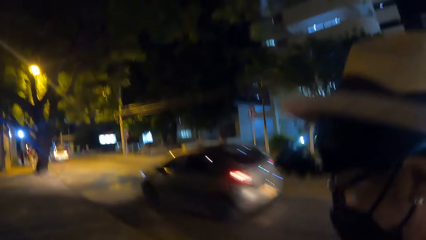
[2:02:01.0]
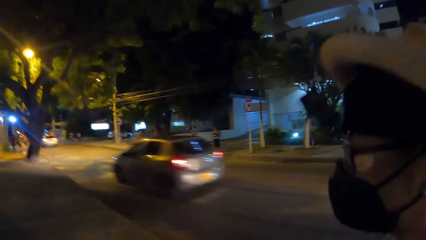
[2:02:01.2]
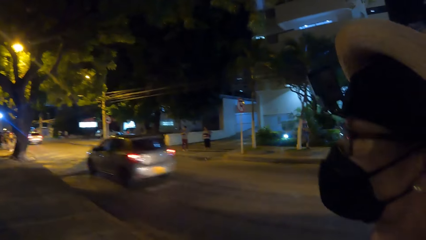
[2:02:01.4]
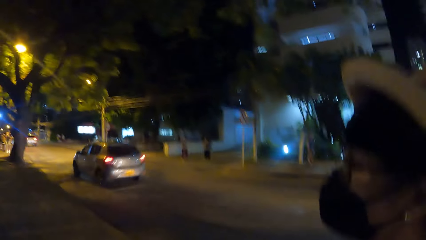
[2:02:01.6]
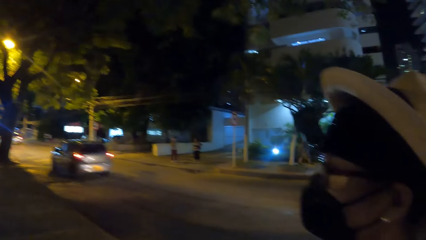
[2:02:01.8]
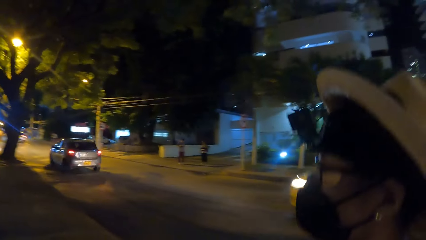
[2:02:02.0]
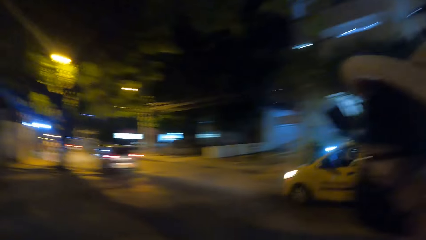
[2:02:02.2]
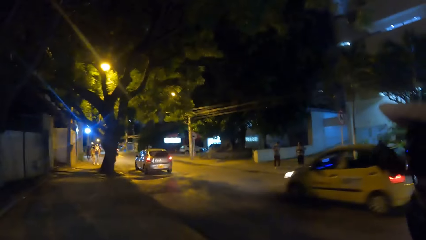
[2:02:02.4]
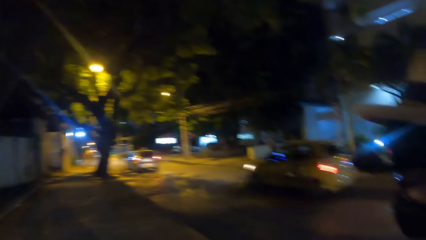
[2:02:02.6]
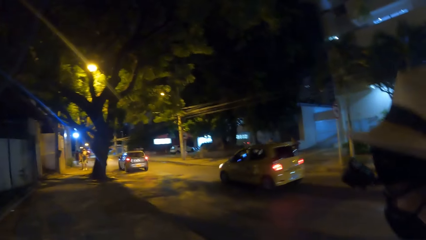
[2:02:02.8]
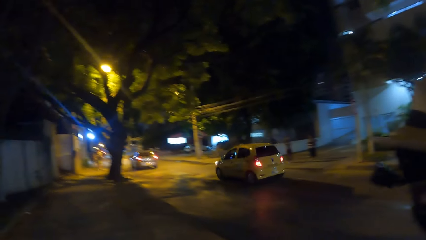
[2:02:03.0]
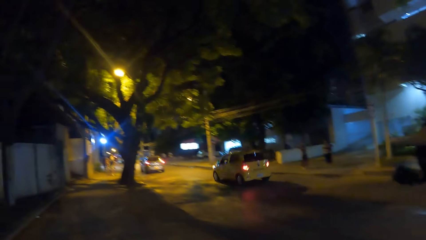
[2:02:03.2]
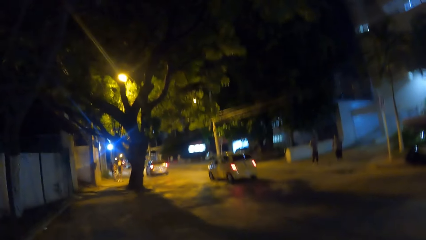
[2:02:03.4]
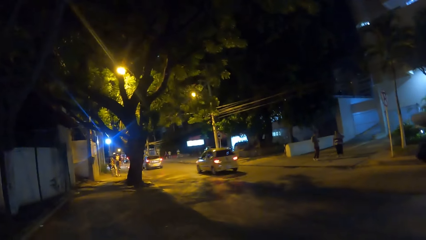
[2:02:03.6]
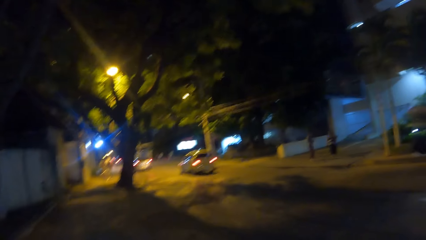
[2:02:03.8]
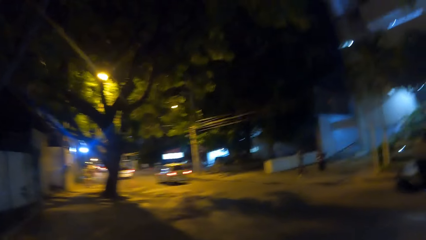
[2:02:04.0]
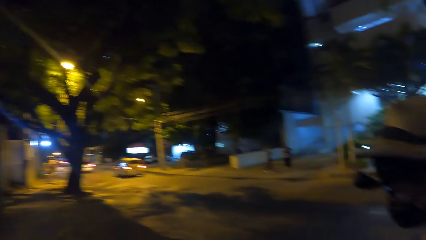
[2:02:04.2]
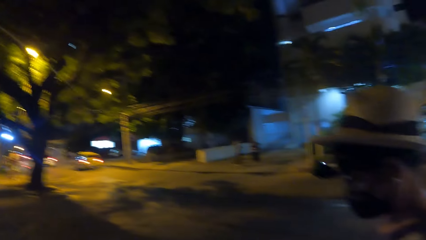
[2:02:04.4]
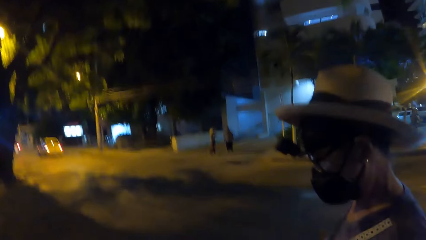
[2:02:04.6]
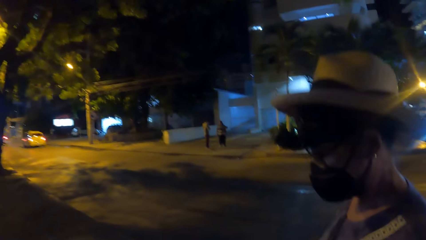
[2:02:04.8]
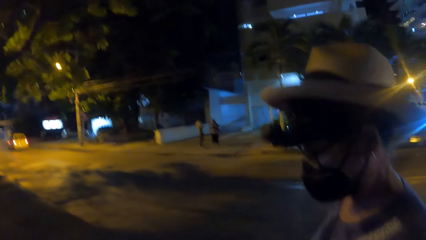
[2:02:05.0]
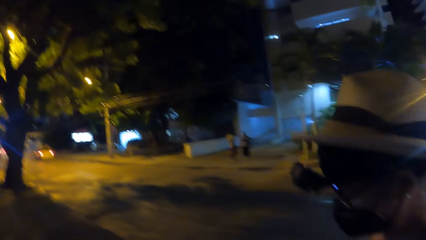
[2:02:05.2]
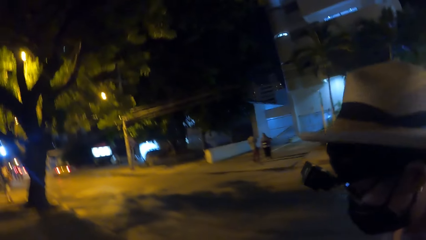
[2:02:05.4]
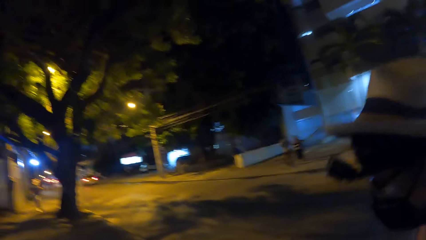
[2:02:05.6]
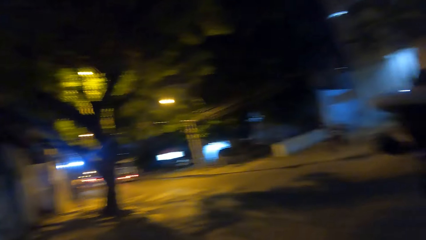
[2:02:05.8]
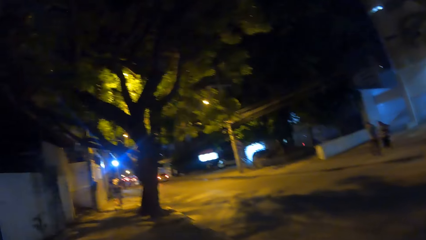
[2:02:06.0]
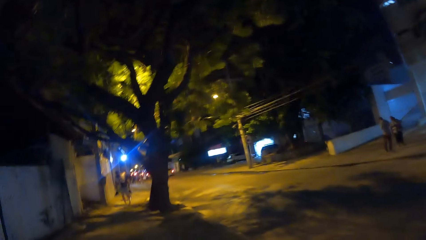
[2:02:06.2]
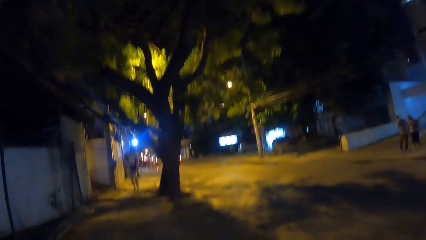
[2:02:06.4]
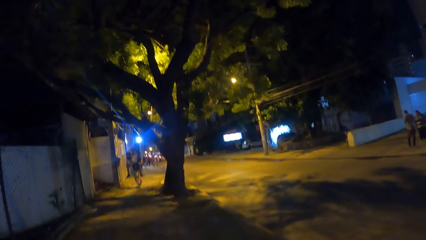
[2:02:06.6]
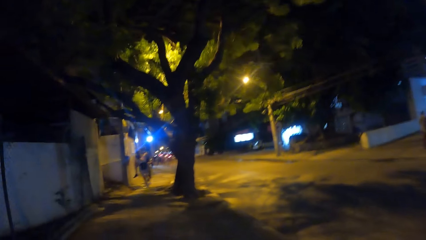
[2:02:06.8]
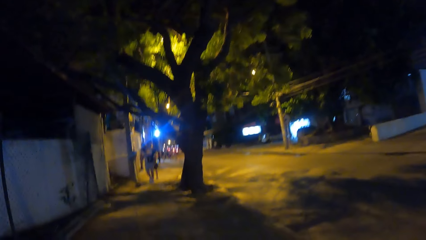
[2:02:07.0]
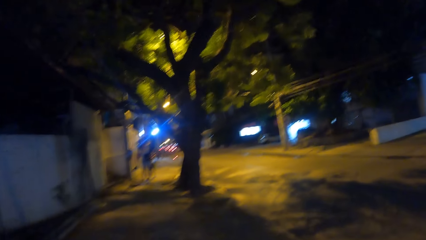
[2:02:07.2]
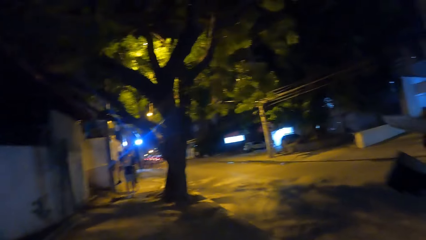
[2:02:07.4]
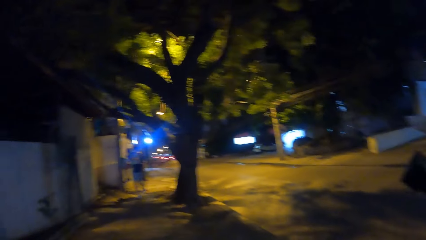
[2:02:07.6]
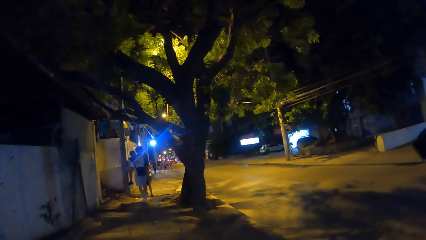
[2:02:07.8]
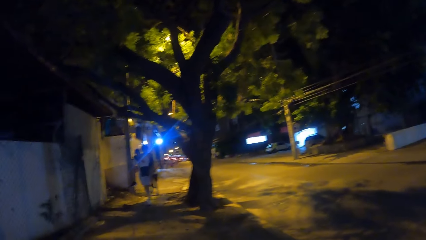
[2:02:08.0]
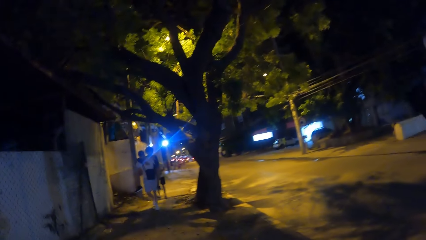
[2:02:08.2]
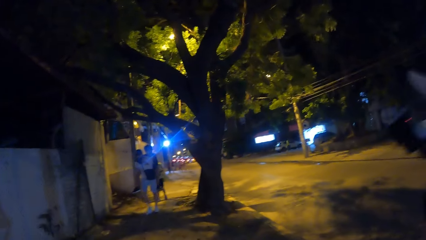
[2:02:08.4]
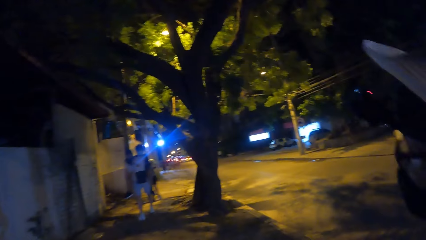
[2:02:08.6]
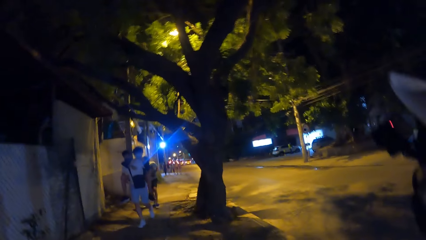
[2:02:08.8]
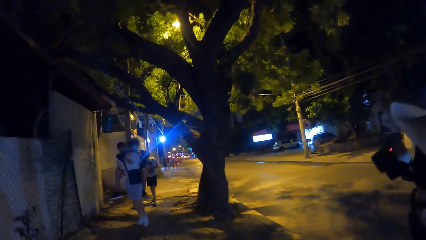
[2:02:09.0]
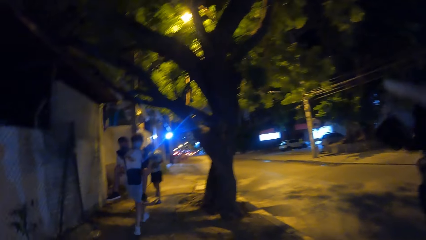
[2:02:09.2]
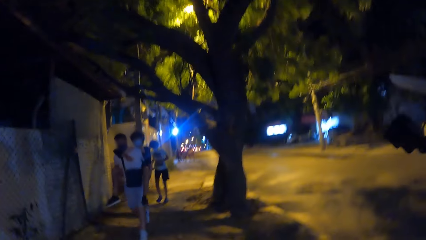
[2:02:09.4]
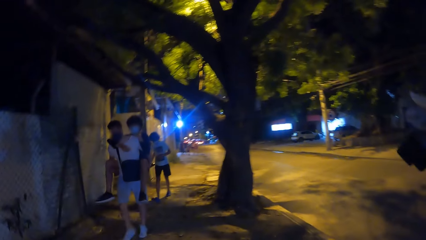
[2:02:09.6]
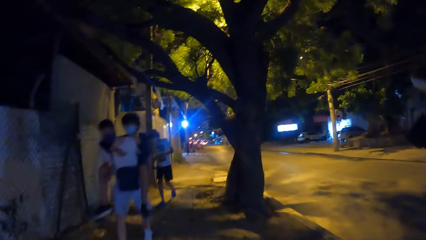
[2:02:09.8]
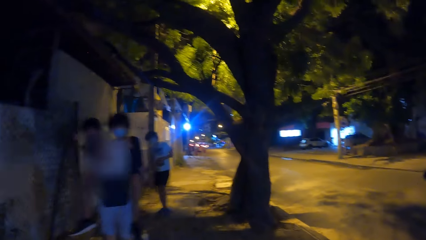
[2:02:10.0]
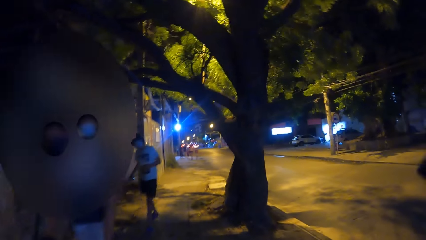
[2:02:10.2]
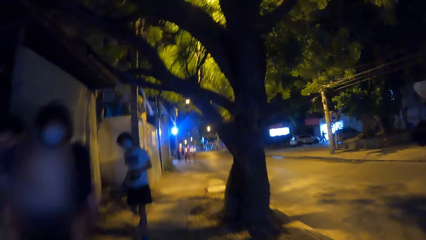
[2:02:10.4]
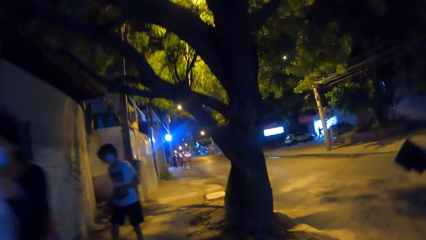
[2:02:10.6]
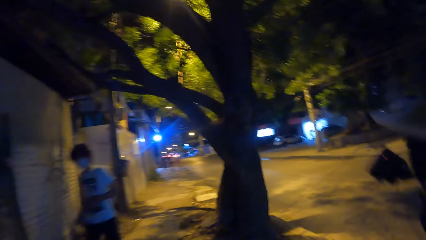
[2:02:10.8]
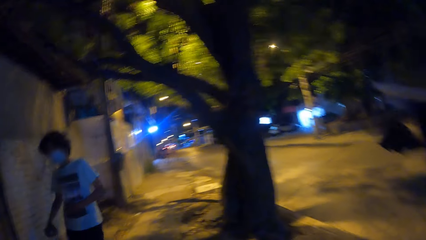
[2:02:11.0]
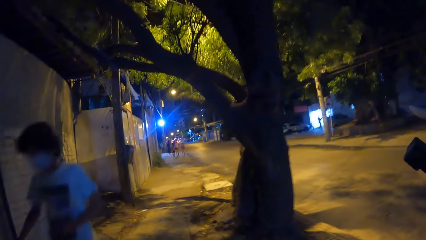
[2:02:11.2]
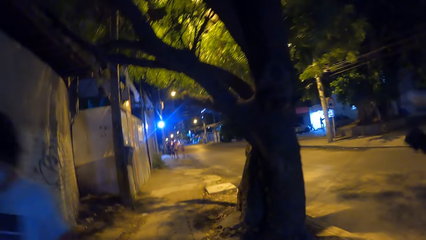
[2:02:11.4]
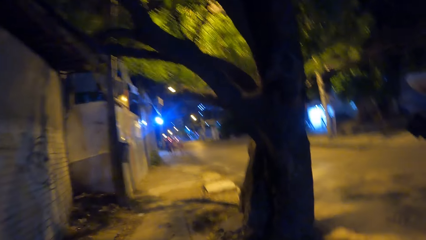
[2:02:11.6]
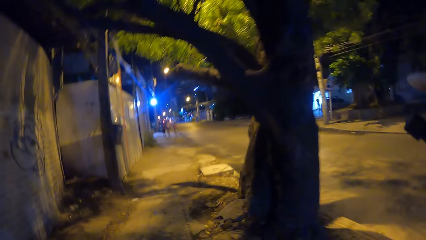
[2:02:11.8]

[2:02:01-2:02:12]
The camera wearer interacts with a lady. They look at the lady. They look at the road. They look at the lady. They look ahead. They walk on the sidewalk.

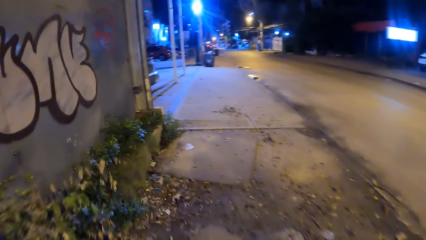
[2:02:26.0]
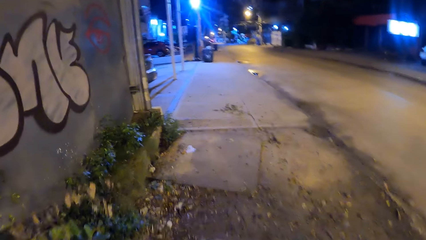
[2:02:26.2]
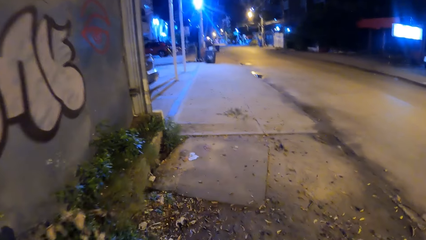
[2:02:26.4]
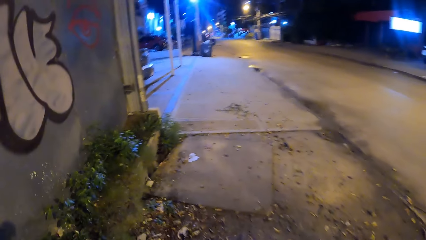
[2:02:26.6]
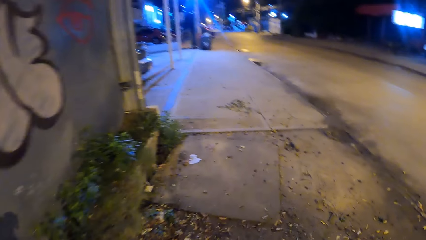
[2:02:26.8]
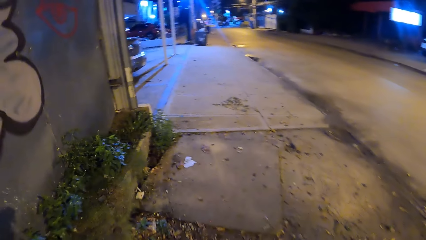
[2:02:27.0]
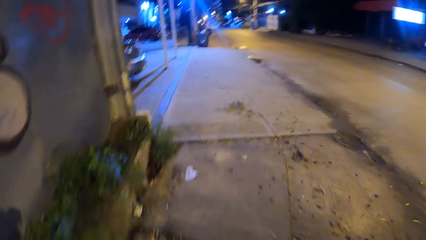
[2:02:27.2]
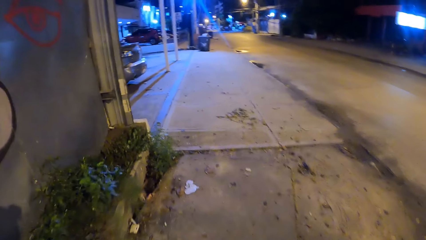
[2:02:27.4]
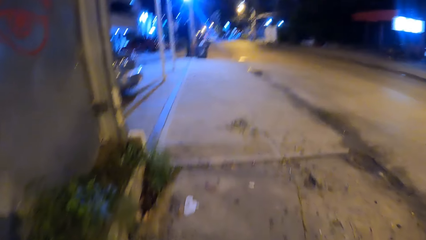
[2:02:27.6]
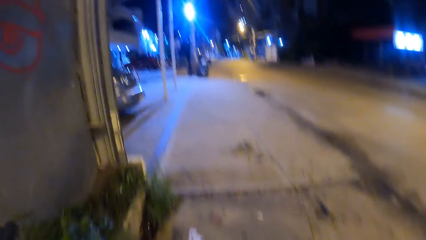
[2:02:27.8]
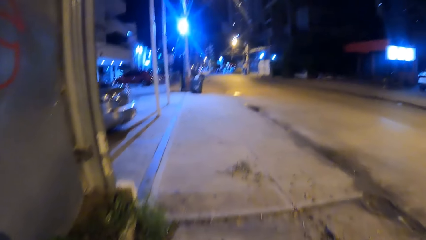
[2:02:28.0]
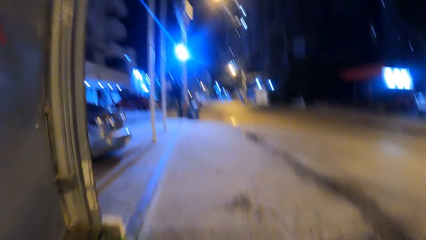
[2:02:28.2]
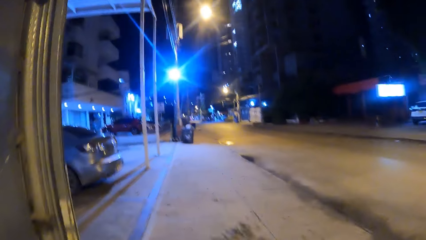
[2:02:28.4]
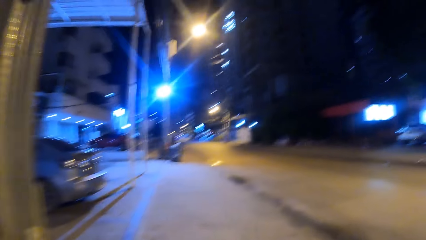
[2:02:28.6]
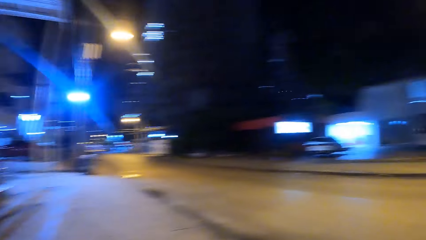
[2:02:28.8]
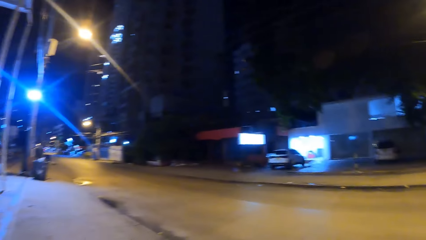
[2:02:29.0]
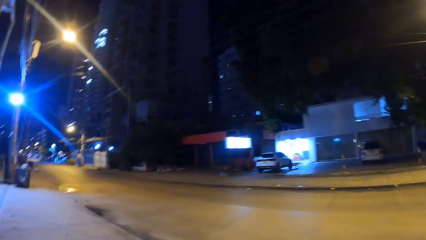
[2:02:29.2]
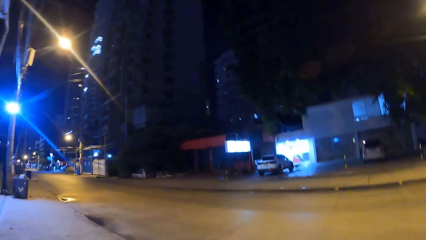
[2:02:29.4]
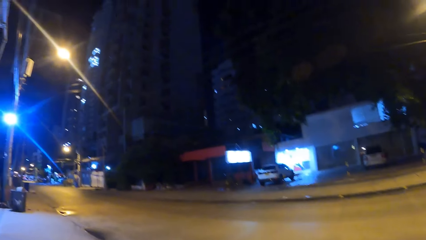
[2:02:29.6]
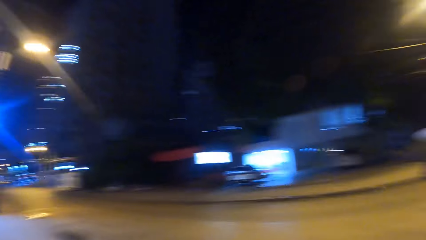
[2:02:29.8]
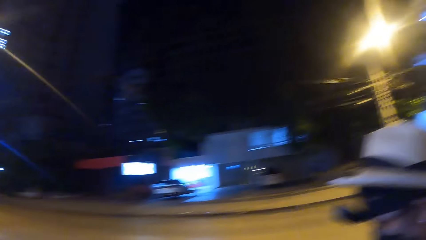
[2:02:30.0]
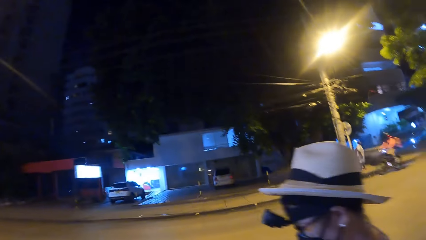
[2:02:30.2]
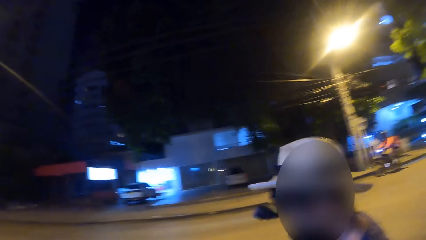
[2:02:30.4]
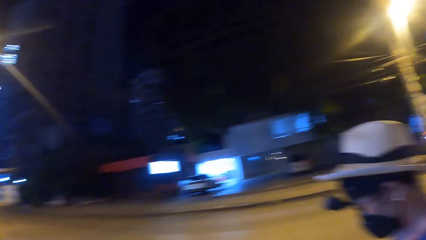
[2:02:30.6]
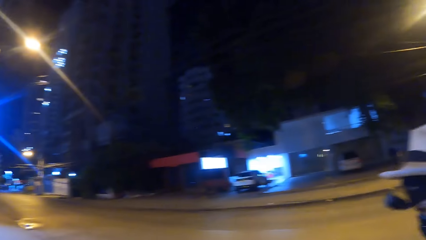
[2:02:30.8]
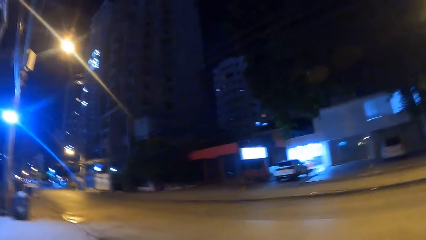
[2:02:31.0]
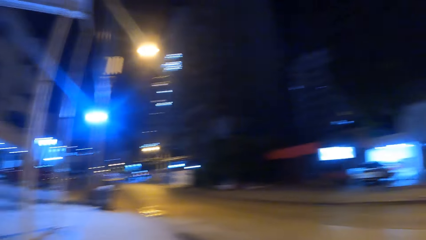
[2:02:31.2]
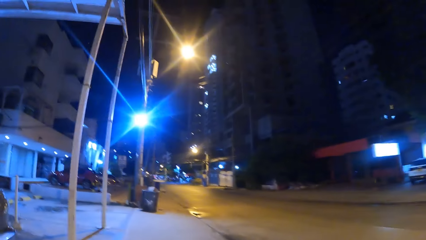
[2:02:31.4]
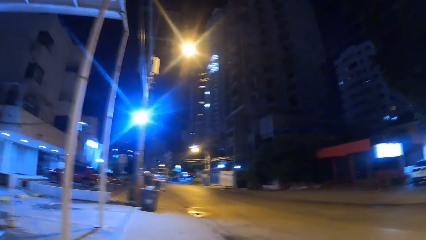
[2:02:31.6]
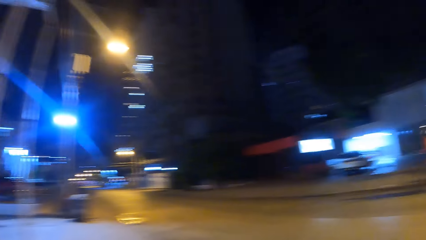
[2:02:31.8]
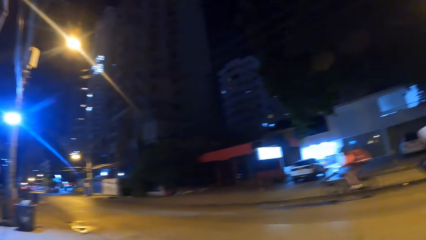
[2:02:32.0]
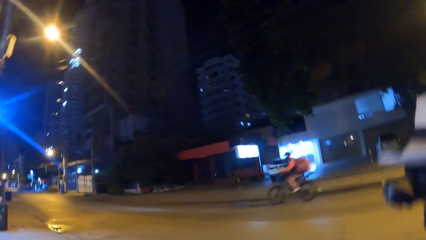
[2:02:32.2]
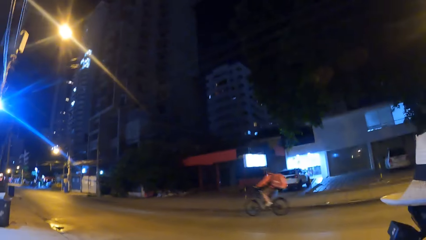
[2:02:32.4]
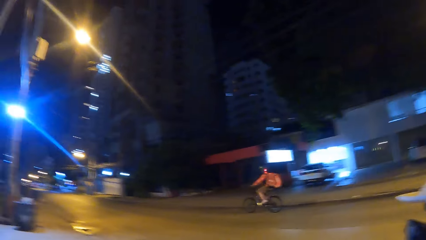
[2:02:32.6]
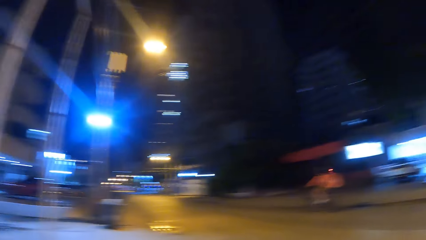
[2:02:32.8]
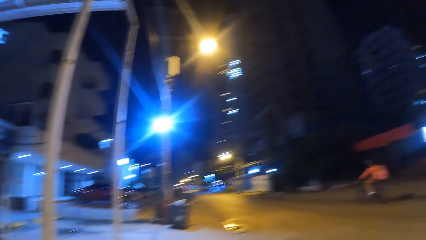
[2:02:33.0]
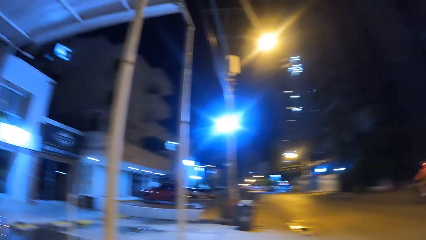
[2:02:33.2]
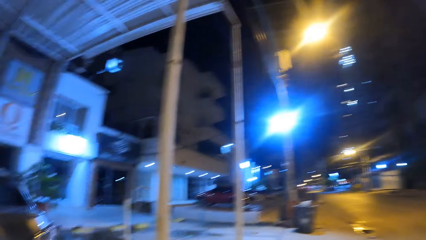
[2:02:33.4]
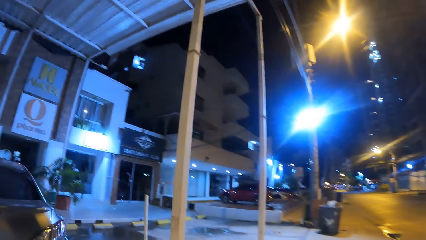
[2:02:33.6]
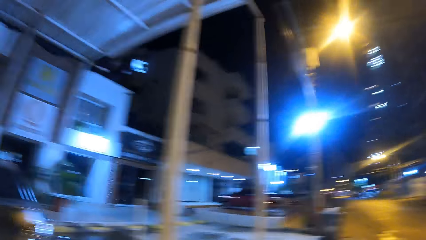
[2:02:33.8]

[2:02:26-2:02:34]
The camera wearer looks down. They look around. They look at a person. They look at the road.
